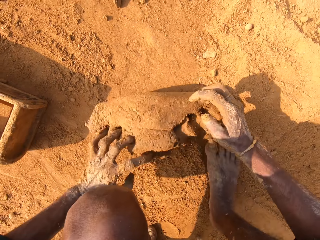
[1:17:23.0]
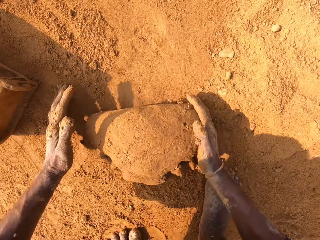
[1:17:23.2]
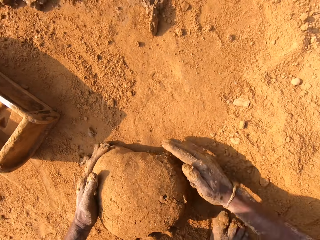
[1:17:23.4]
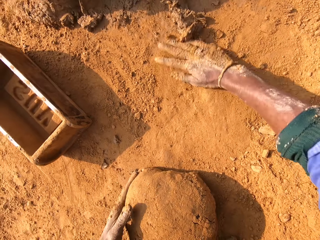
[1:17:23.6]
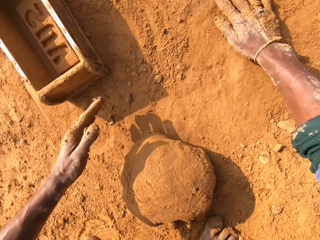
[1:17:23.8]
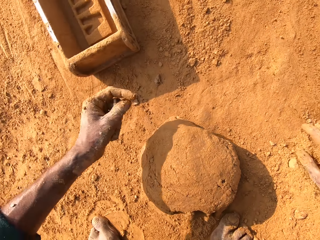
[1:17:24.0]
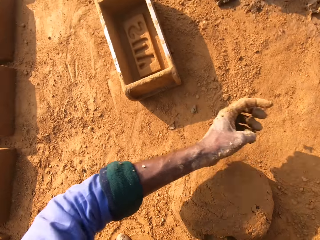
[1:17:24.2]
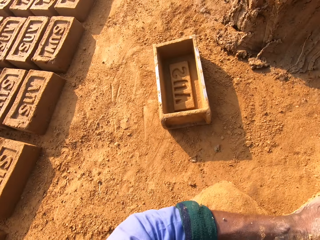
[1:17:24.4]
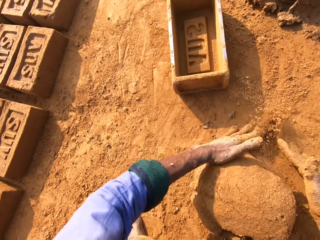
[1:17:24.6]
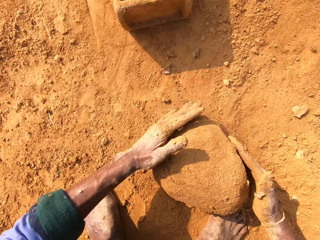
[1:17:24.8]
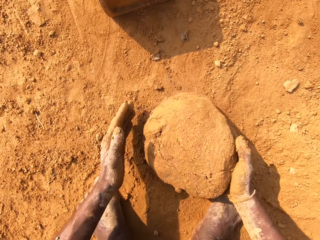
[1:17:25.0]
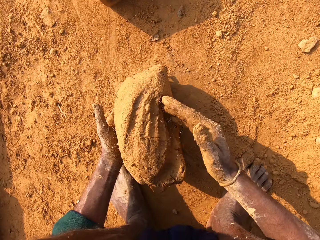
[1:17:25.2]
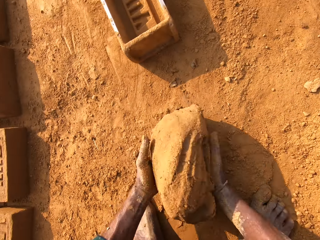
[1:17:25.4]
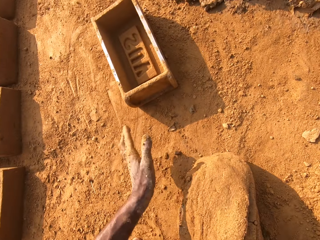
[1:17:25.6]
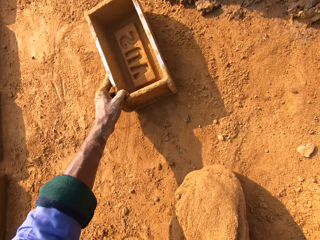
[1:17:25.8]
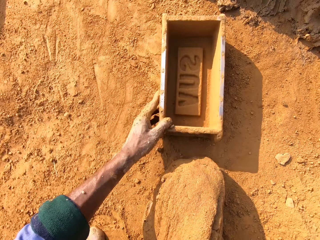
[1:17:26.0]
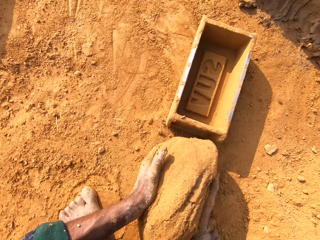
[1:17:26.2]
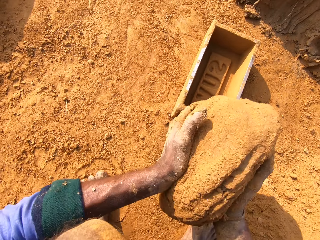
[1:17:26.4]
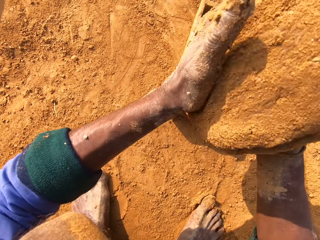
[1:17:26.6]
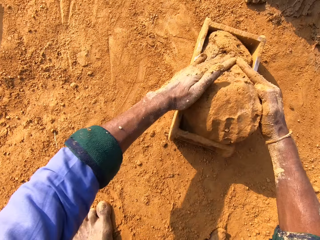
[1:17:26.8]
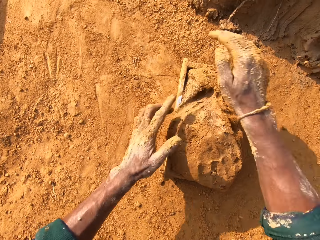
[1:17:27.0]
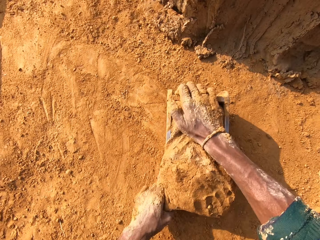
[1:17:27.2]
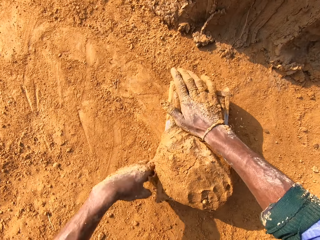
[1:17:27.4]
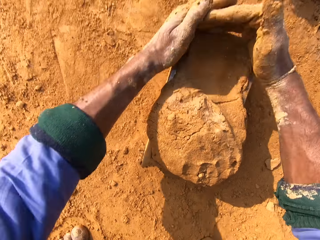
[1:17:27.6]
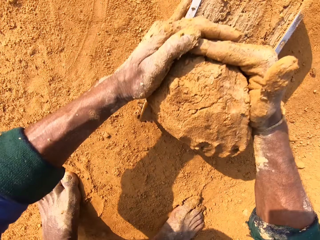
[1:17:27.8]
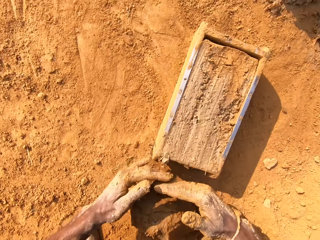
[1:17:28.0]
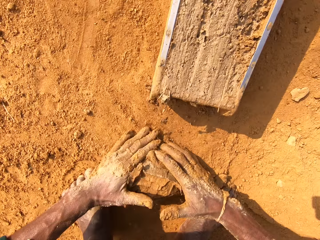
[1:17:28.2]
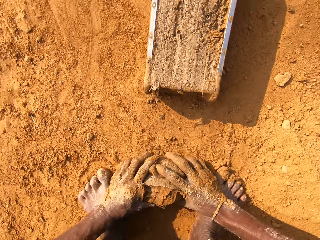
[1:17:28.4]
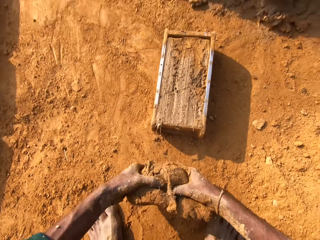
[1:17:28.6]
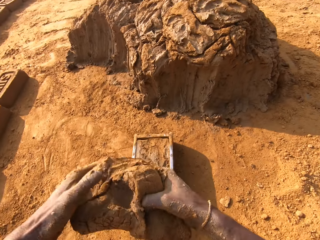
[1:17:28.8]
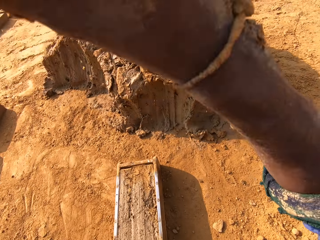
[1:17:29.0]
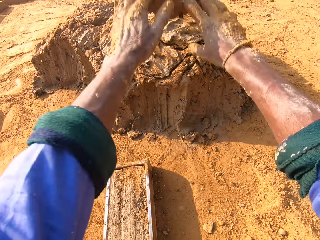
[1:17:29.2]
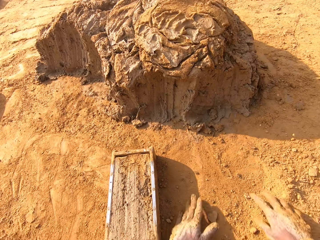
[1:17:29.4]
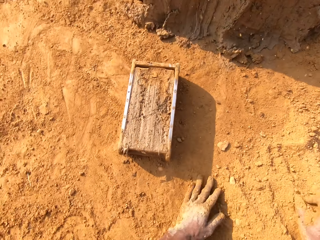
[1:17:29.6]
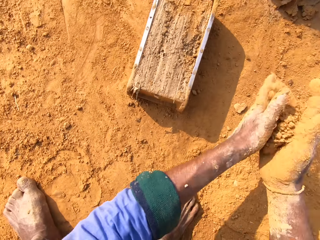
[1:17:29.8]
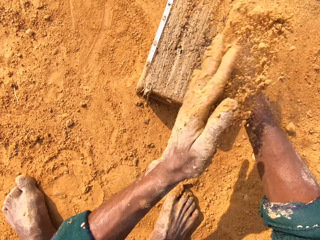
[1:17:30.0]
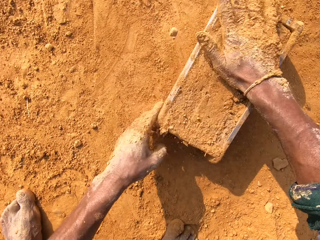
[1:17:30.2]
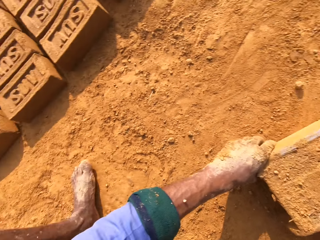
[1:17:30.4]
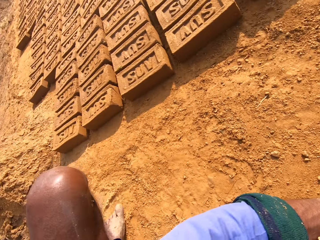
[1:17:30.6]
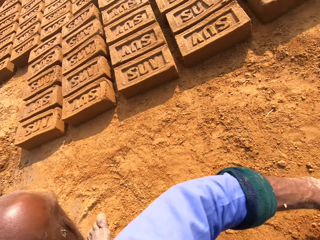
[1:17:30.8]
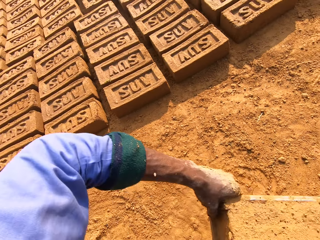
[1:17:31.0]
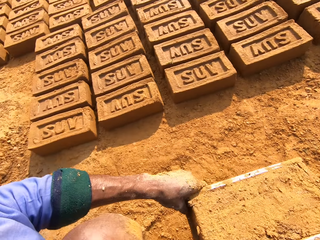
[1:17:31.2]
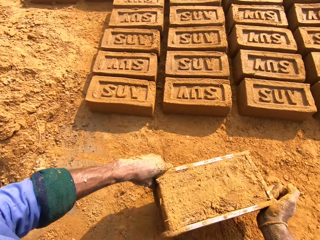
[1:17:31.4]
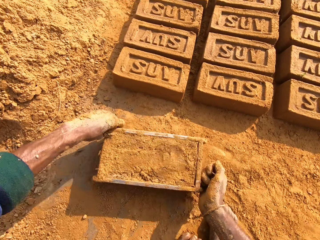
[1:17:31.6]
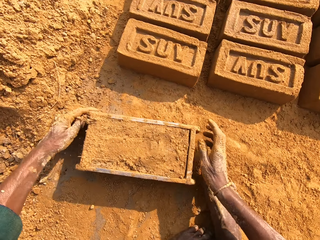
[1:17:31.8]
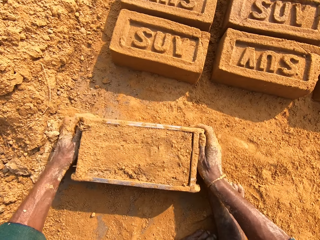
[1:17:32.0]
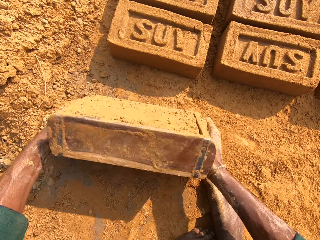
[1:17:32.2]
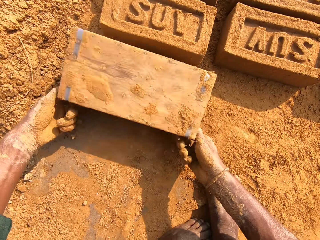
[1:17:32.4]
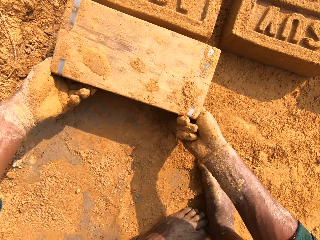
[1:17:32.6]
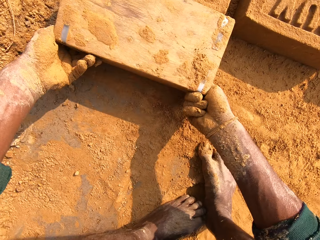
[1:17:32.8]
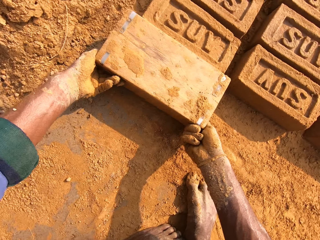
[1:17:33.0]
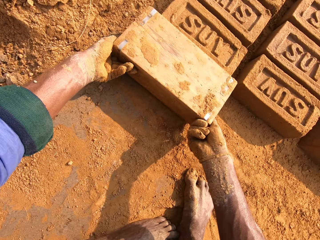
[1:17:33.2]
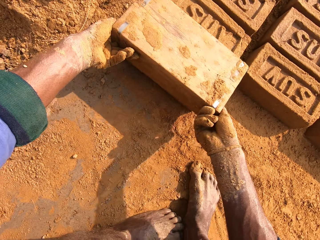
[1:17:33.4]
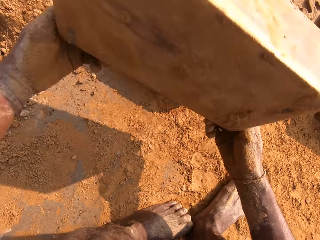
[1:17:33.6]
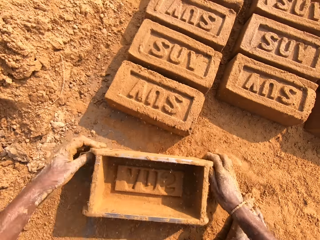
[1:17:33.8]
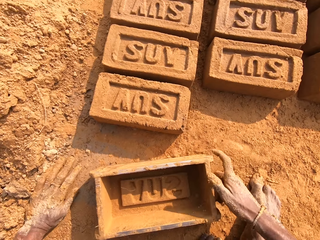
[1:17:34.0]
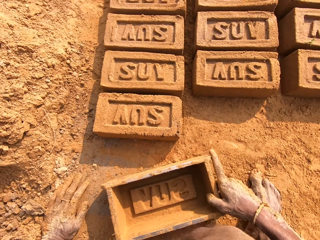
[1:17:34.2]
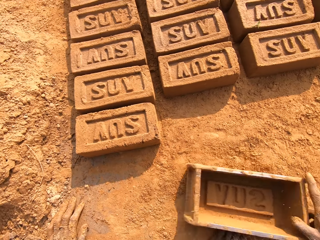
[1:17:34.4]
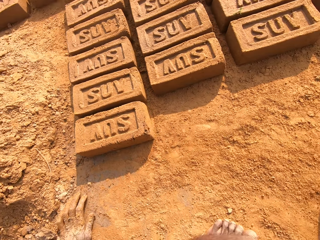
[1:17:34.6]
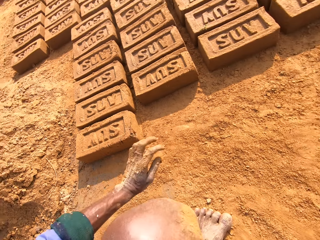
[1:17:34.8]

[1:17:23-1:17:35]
The camera wearer puts the clay in the brick mold. They remove the excess clay. They put back the clay. They put sand on the brick mold. They put the clay brick on the ground.

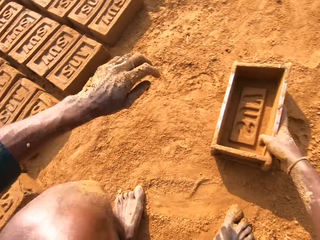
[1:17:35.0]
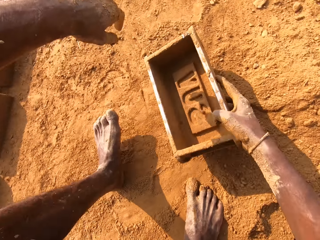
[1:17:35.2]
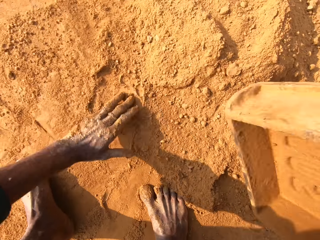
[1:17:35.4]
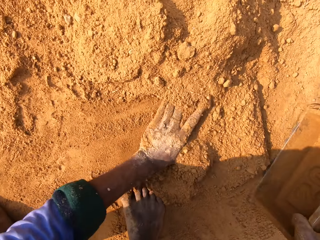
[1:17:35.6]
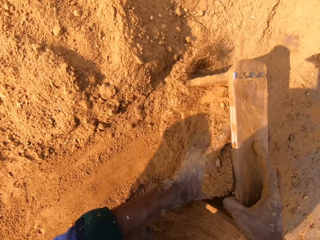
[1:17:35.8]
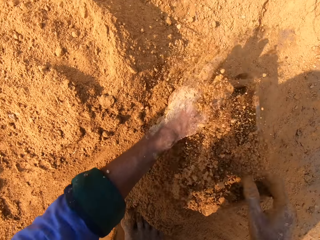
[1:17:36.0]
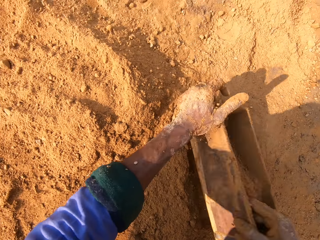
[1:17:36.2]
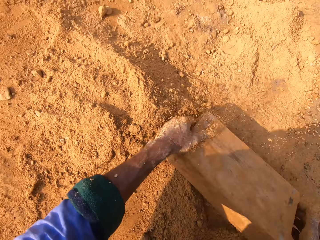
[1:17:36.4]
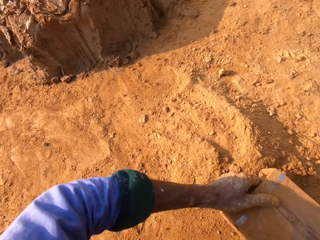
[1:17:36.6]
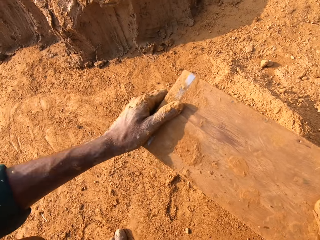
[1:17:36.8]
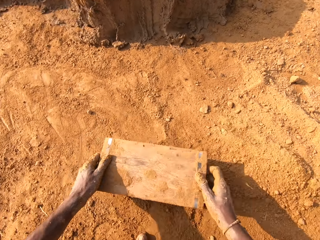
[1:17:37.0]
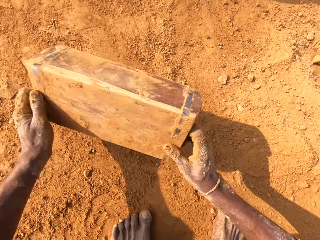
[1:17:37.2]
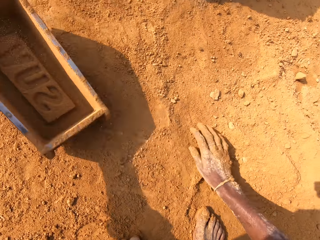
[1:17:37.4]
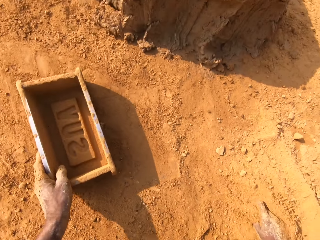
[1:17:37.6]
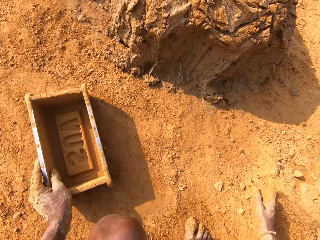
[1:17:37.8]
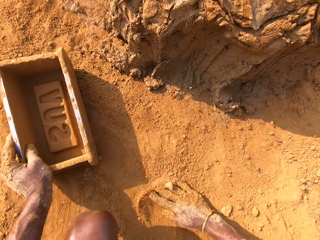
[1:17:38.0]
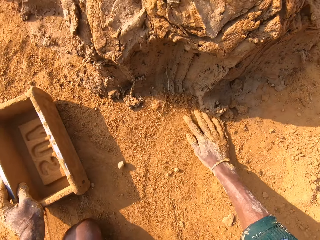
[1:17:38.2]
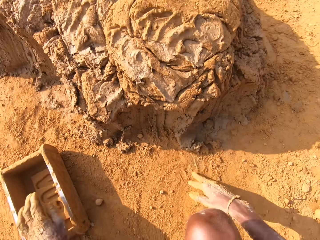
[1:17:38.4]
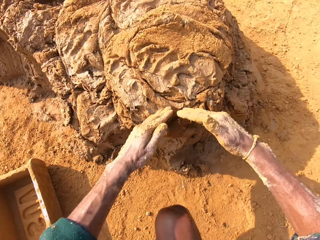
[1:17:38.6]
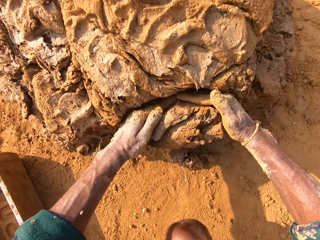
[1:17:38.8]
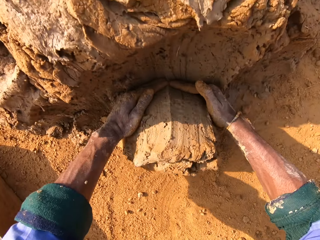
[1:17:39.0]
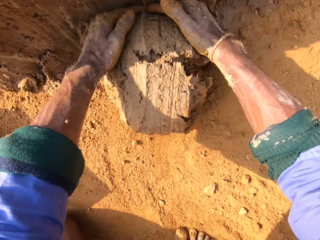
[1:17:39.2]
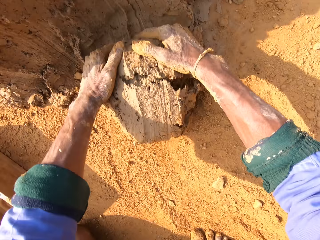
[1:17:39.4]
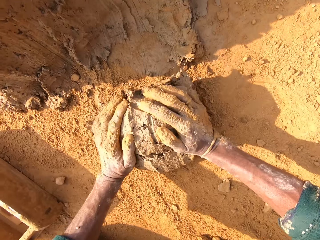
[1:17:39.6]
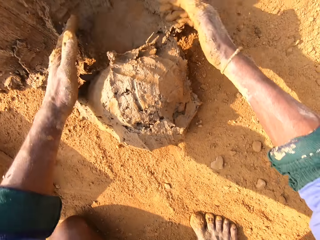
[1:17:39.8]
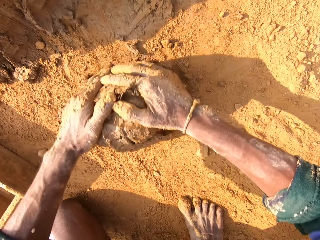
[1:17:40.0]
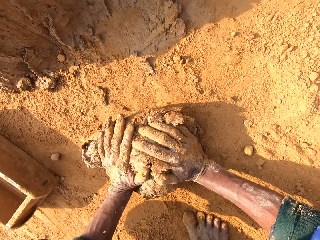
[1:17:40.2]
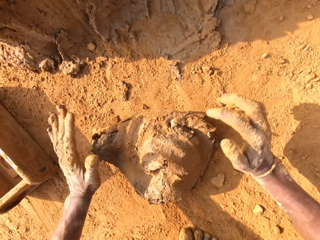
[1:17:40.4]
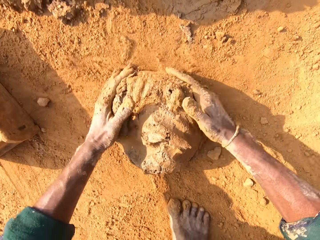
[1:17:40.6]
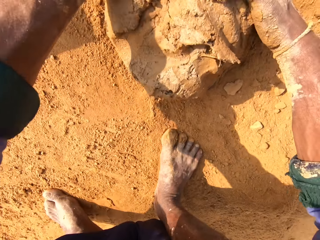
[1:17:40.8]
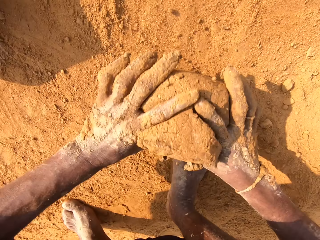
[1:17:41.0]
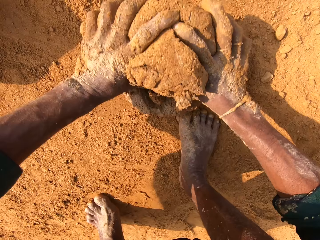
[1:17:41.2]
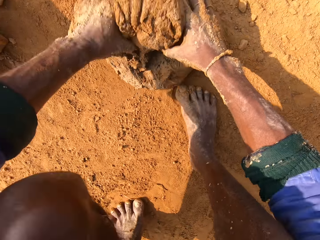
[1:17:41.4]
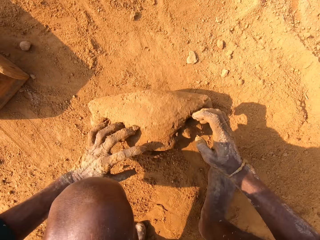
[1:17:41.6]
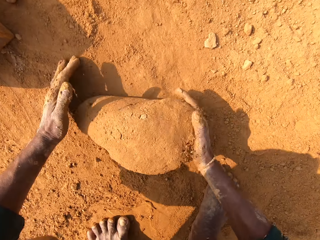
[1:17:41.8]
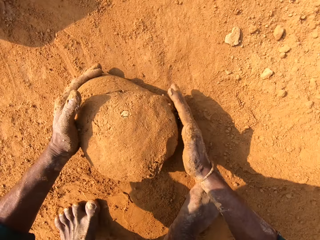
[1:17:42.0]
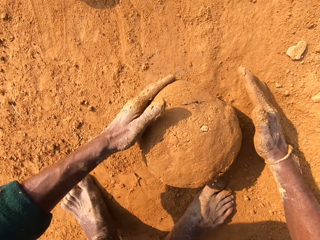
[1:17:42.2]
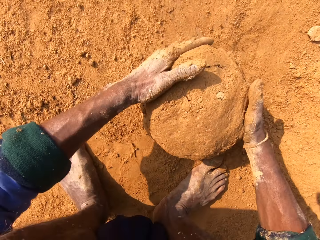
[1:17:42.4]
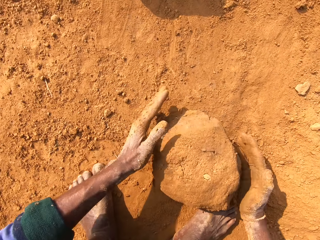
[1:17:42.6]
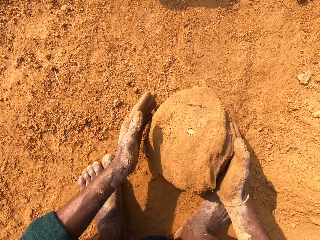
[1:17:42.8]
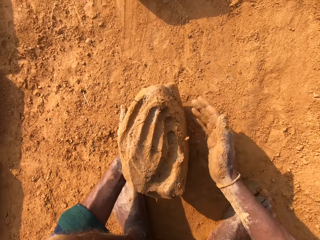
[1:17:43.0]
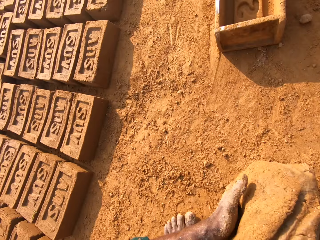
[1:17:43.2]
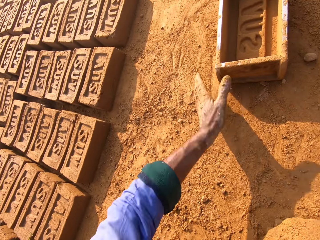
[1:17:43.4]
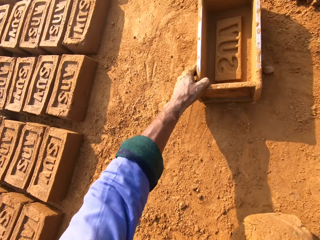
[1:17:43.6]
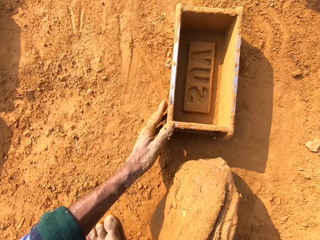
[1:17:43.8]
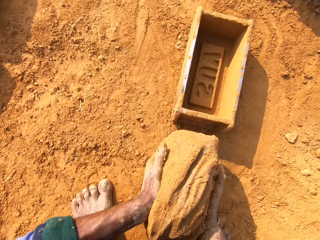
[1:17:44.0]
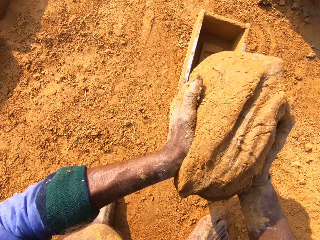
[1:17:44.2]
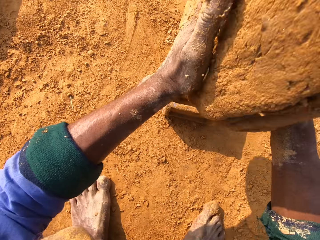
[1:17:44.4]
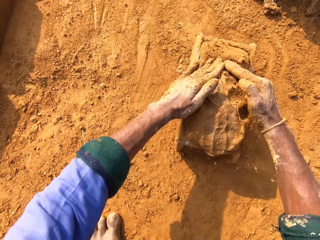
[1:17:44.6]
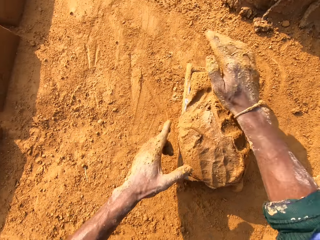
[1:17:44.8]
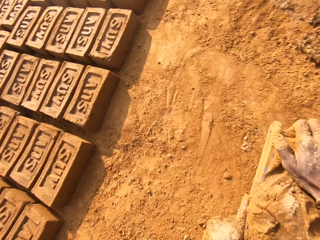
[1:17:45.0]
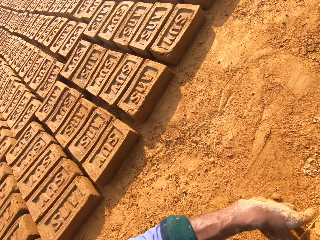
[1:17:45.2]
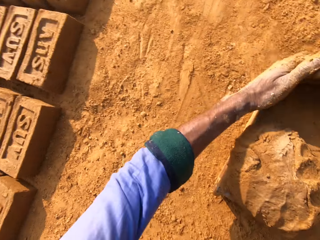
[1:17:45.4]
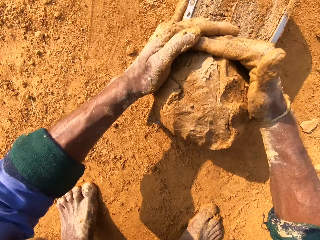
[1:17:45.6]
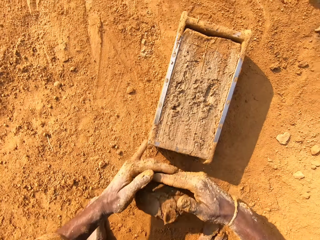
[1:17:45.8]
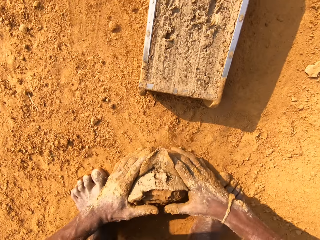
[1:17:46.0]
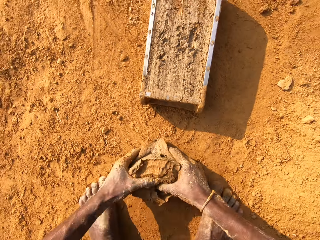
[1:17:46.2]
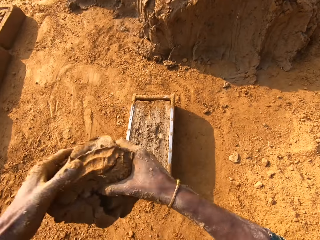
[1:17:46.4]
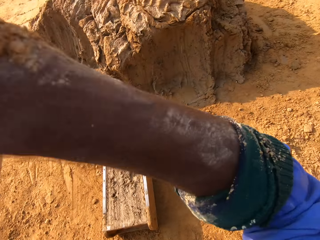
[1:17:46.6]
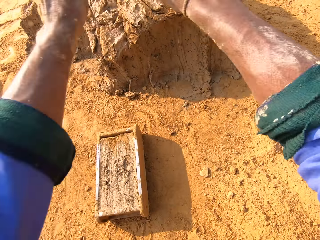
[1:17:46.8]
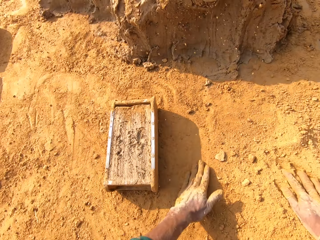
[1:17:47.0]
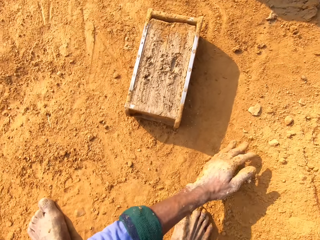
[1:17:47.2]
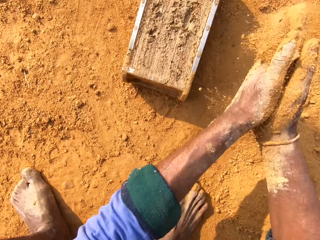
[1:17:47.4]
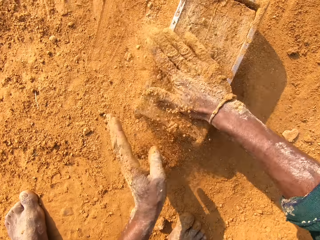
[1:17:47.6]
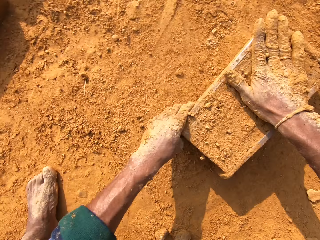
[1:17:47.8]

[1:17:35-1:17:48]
The camera wearer puts sand into the clay mold. They remove sand from the clay mold. They scoop the clay. They roll the clay. They put the clay in the brick mold. They remove the excess clay. They put back the clay.
